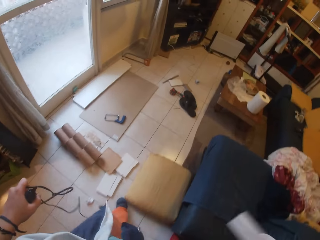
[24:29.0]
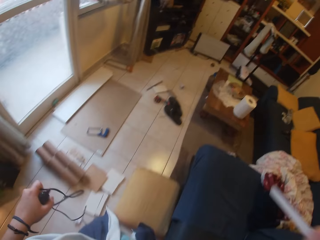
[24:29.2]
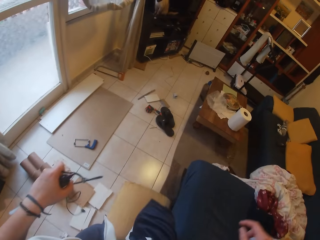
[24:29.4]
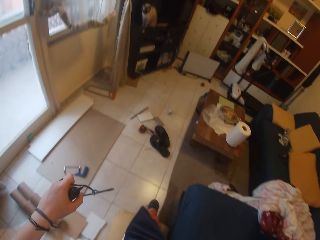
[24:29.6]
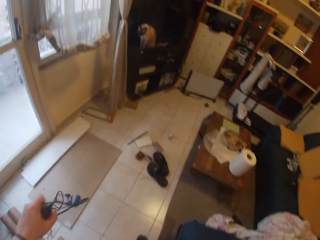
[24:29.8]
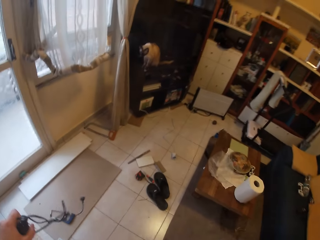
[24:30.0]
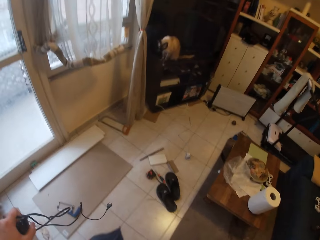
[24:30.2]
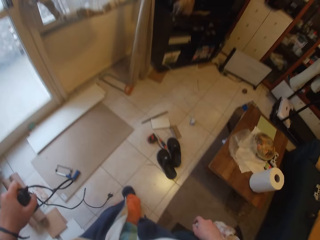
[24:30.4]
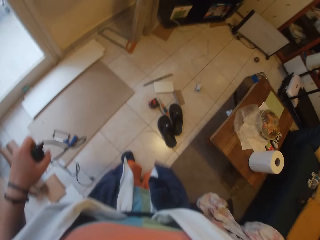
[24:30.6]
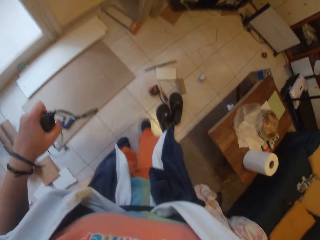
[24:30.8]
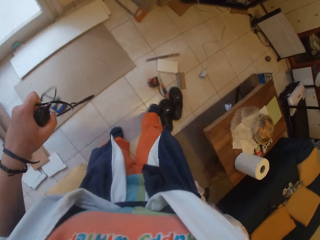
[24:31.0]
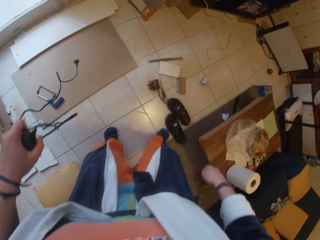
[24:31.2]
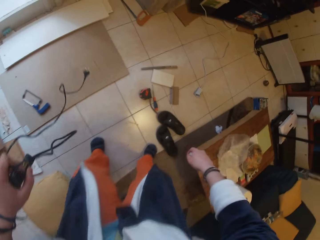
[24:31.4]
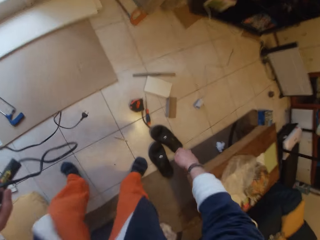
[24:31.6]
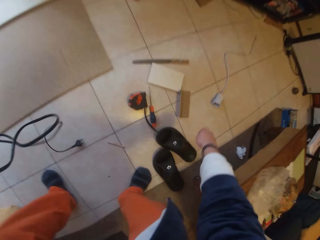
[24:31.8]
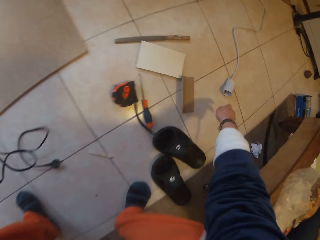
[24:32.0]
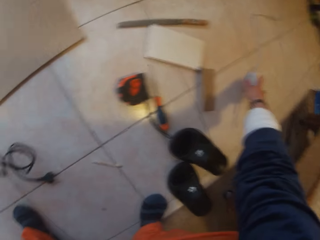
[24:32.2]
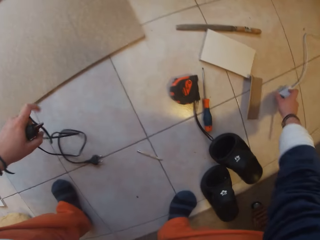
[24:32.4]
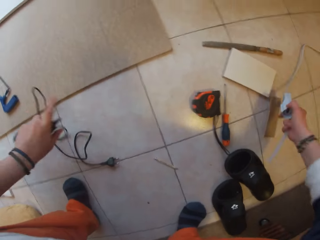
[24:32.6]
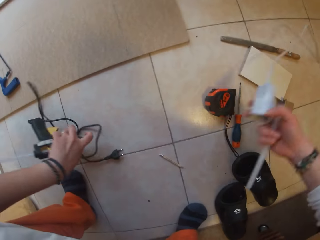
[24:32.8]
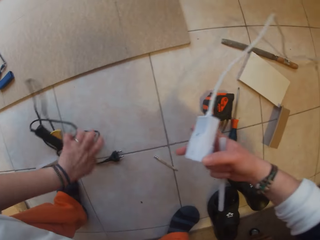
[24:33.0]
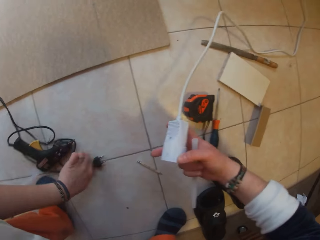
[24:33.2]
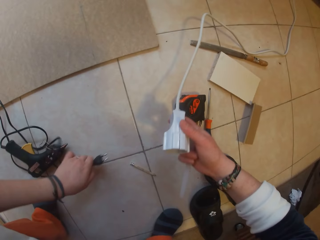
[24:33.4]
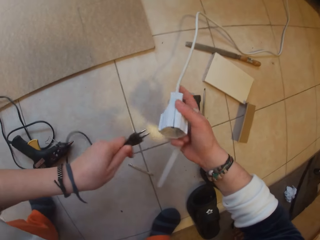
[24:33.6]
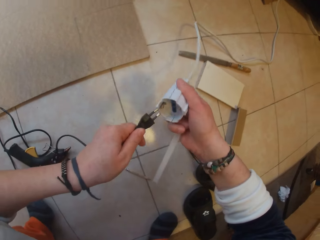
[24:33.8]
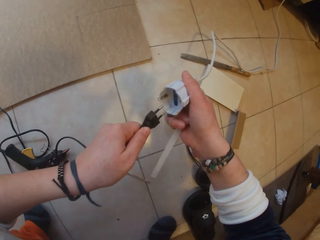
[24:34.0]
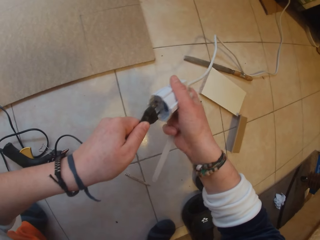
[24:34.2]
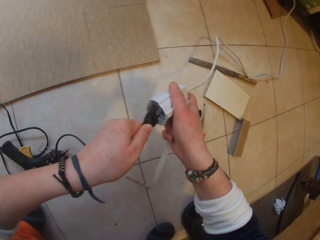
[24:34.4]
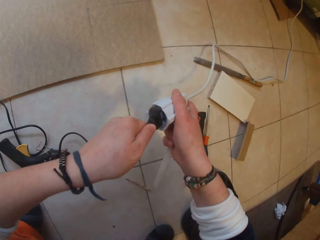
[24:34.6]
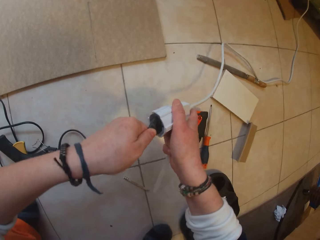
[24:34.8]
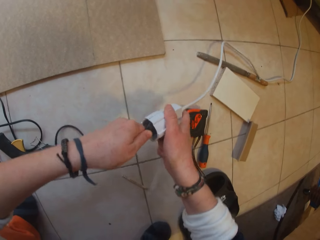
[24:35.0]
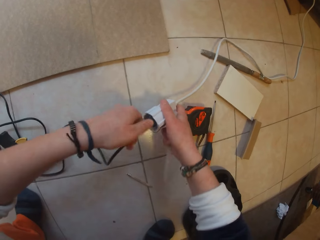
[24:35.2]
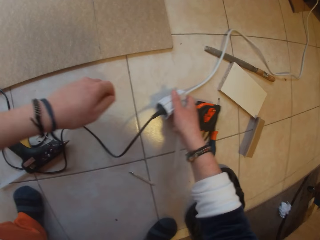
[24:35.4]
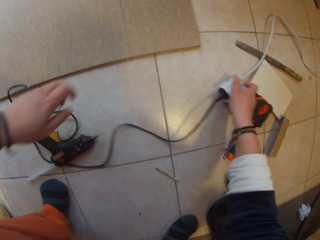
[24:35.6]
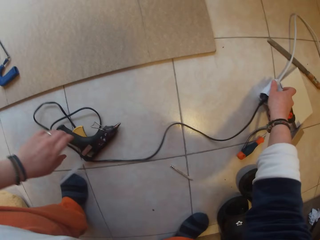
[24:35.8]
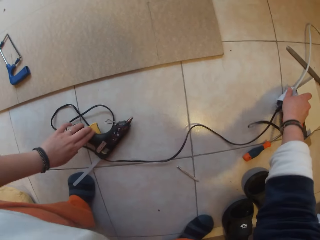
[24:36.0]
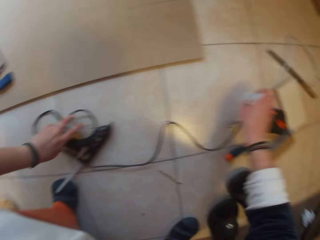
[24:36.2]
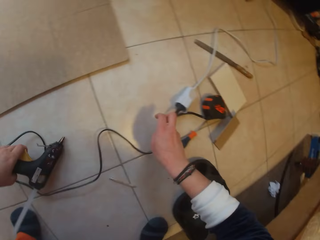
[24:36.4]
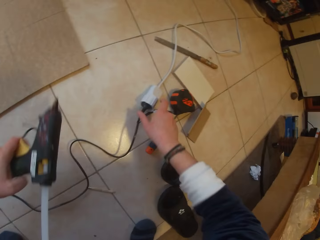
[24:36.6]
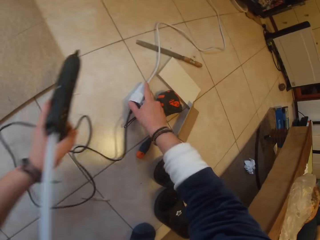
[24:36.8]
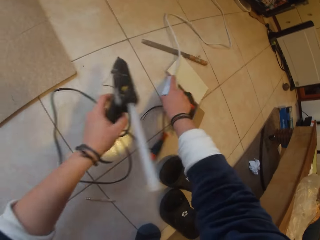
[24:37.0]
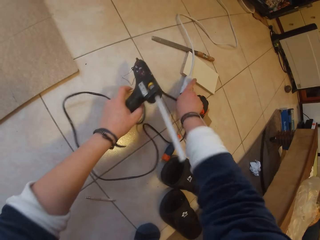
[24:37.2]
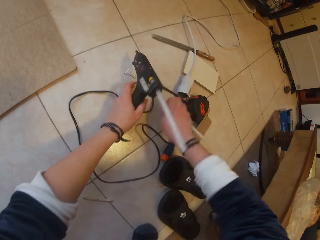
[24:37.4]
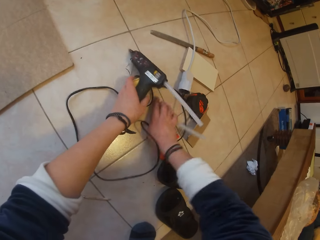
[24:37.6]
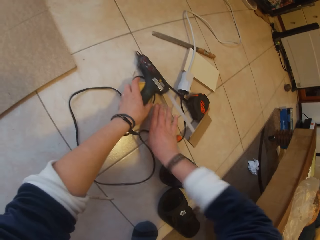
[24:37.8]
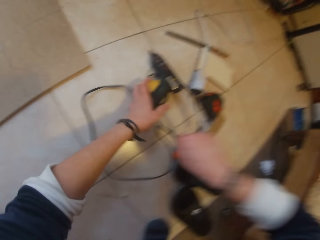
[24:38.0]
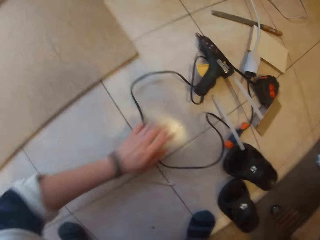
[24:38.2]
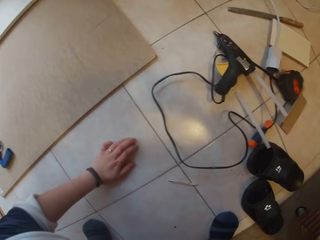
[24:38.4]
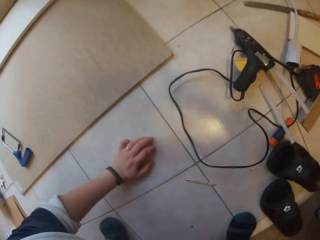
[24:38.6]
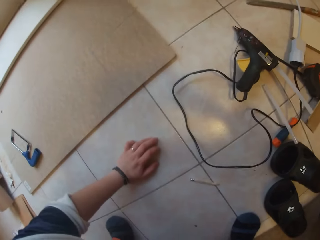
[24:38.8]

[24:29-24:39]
The camera wearer moves to the tiles. He picks up an adapter or socket extension from the floor with his right hand. He drops the screw gun or drill on the floor with his left hand. He puts the plug of the screw gun into the adapter with his left hand. He puts the adapter on the floor with his right hand. He picks up the screw gun with his left hand. He drops the screw gun on the floor with his left hand. He drops the tube on the floor with his right hand. He moves the drill near the socket.
